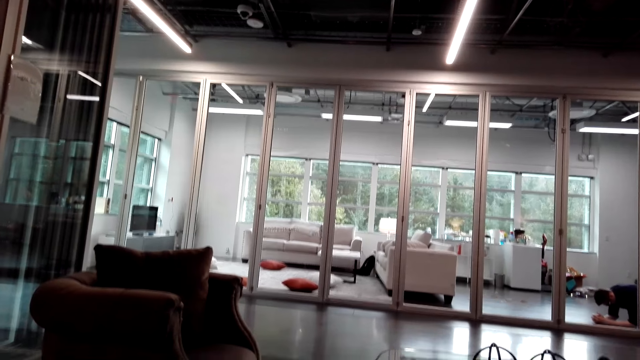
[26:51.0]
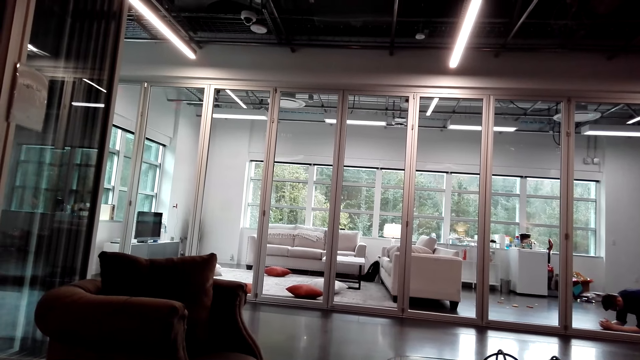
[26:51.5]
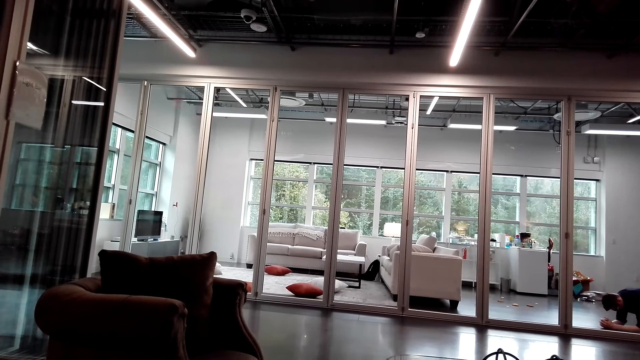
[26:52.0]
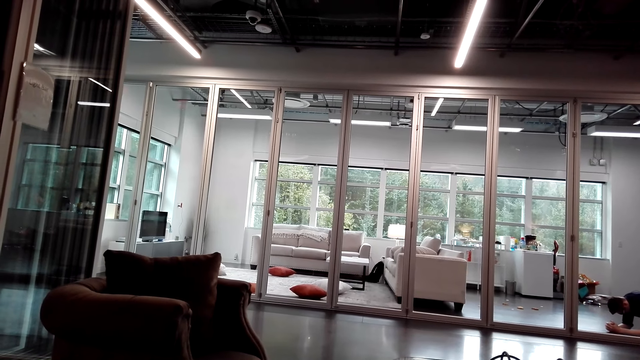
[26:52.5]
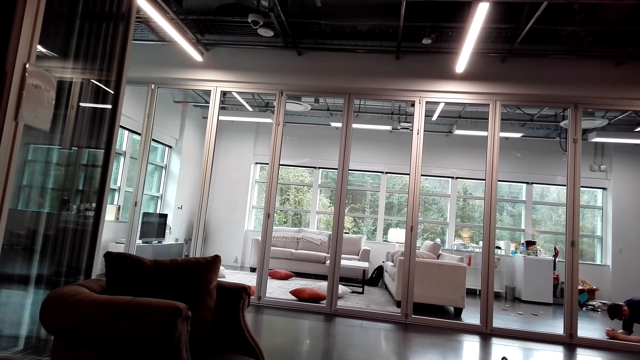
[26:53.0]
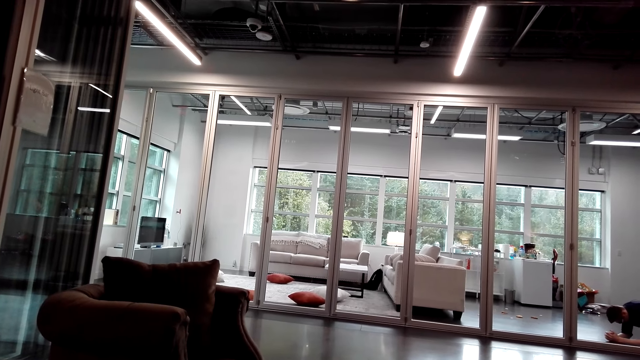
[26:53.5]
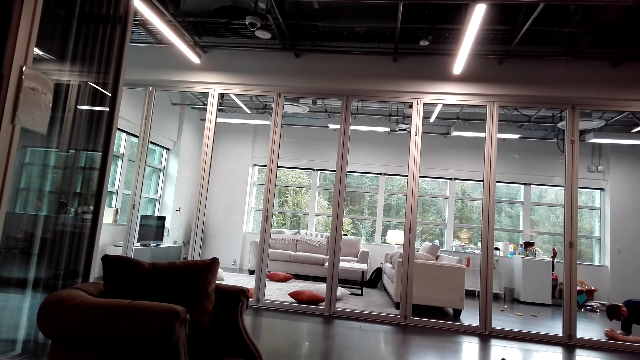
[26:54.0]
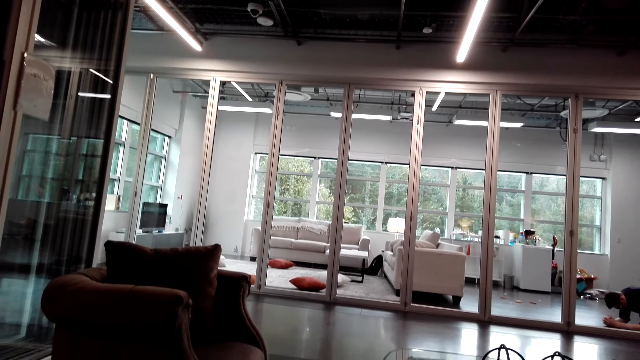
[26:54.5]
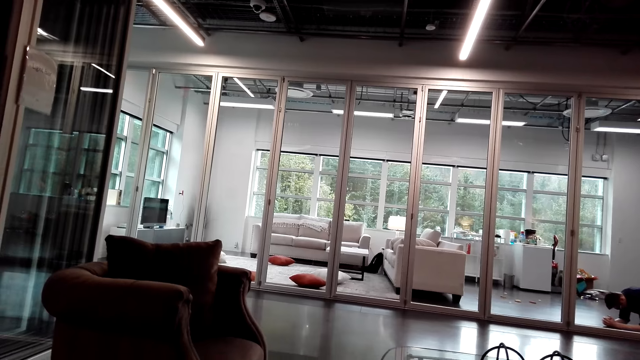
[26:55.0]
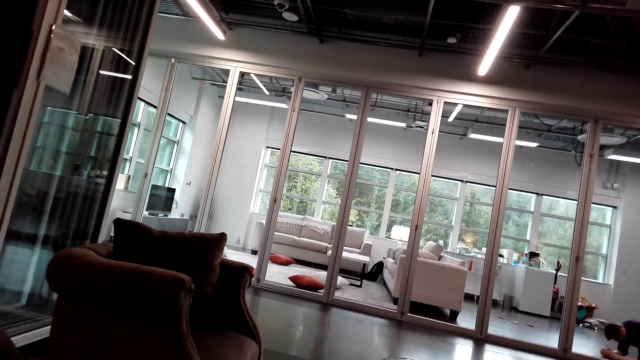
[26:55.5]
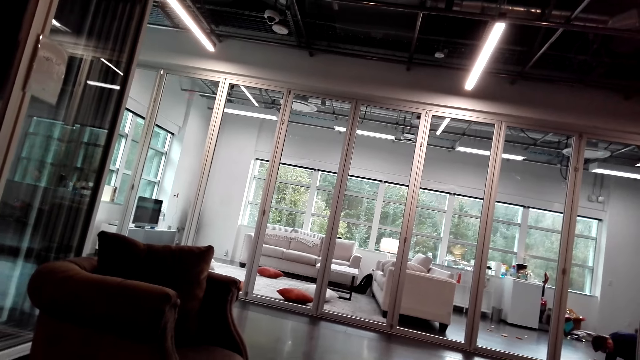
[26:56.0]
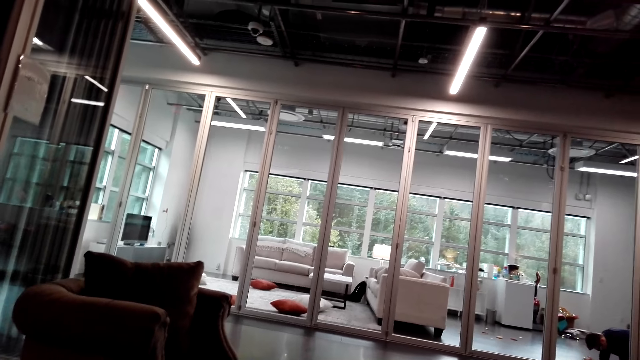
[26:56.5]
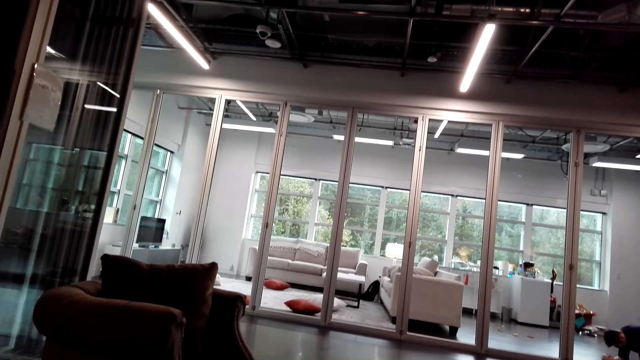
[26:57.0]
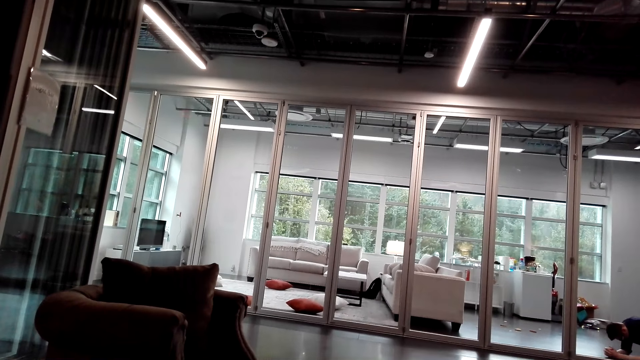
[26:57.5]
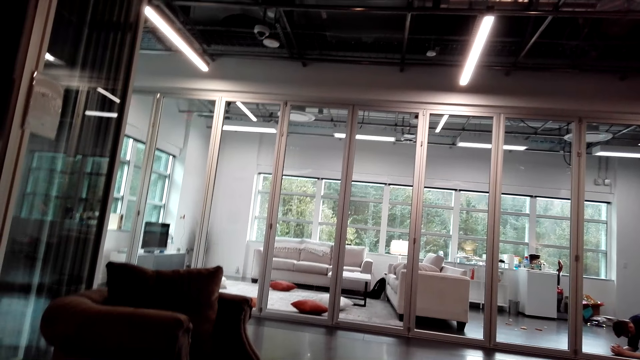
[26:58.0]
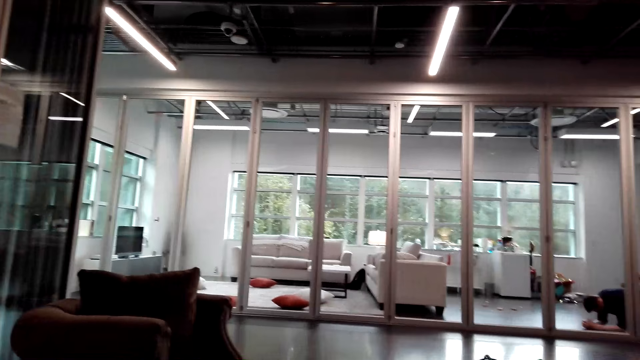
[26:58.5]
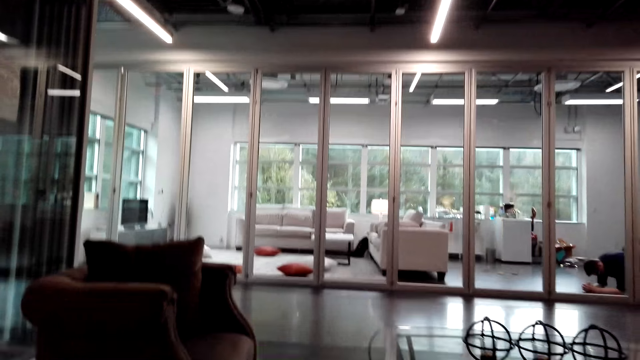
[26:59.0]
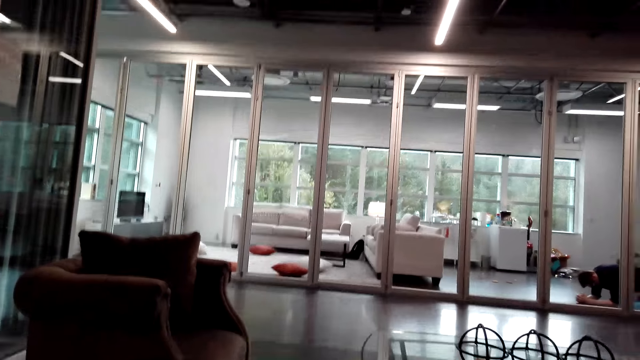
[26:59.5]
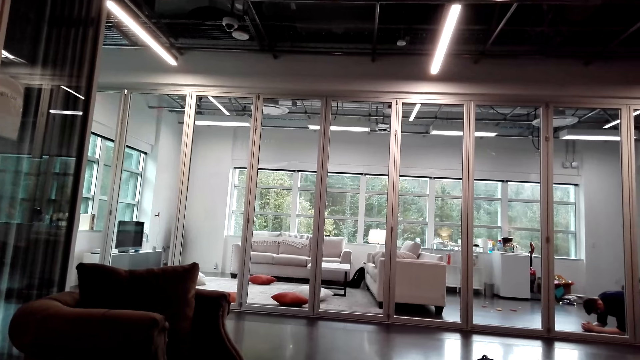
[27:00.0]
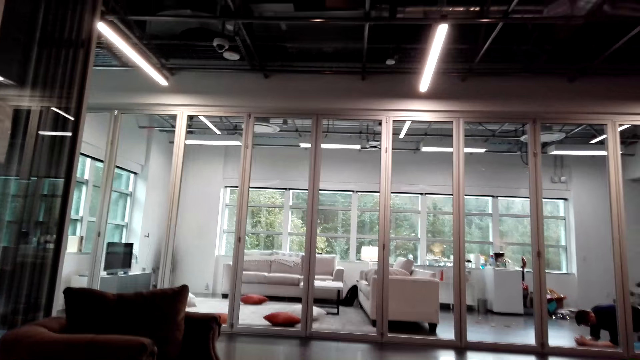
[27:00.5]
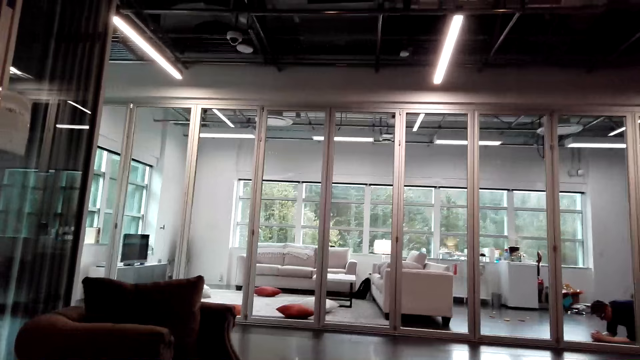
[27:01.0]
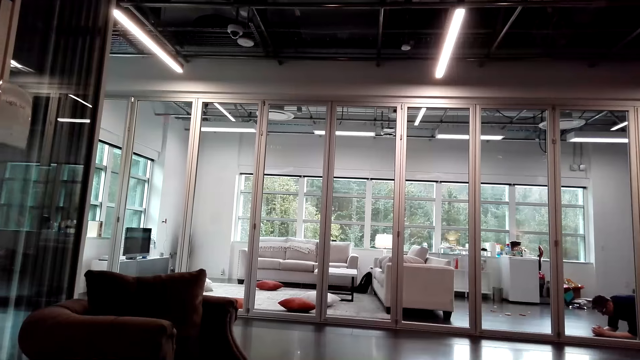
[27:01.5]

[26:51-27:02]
A person talks with the camera wearer. The camera wearer talks with the person through the phone. They laugh.

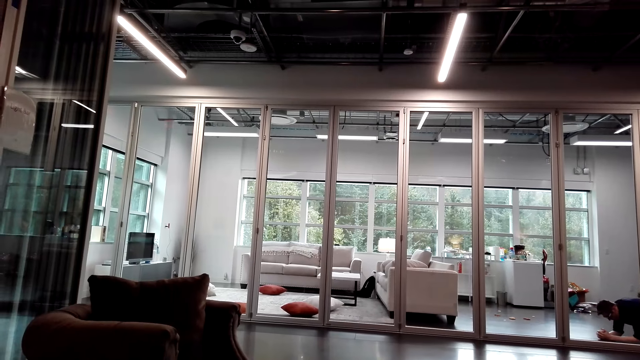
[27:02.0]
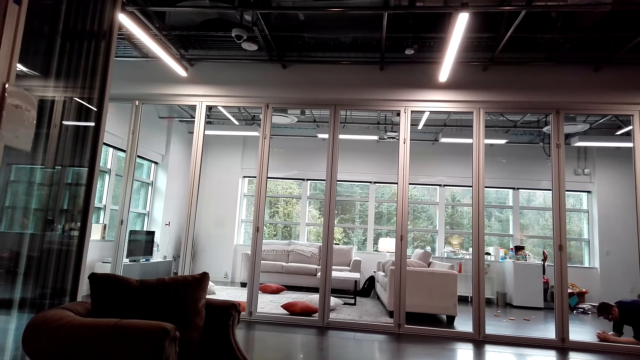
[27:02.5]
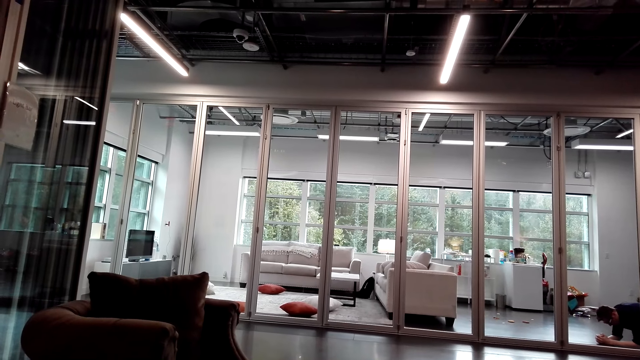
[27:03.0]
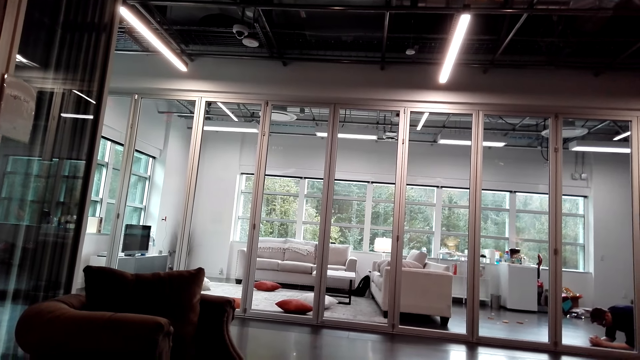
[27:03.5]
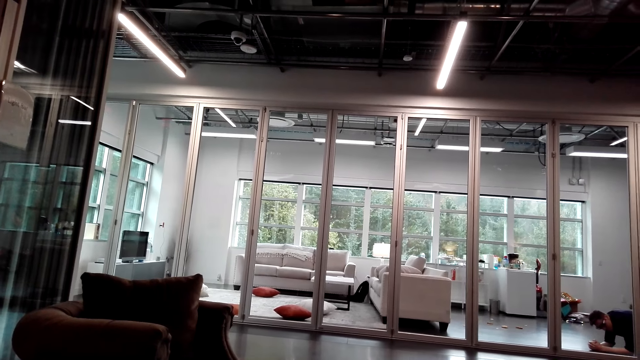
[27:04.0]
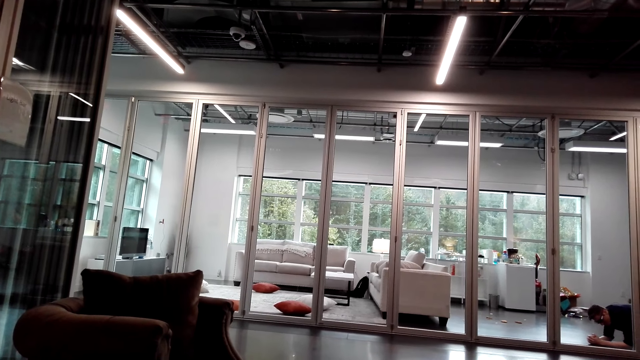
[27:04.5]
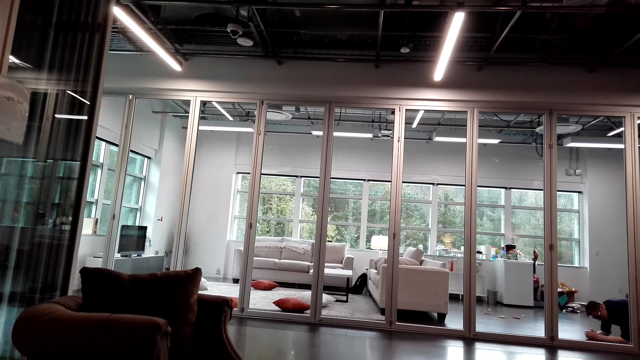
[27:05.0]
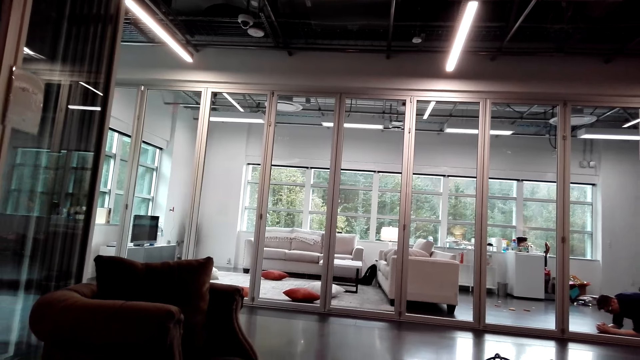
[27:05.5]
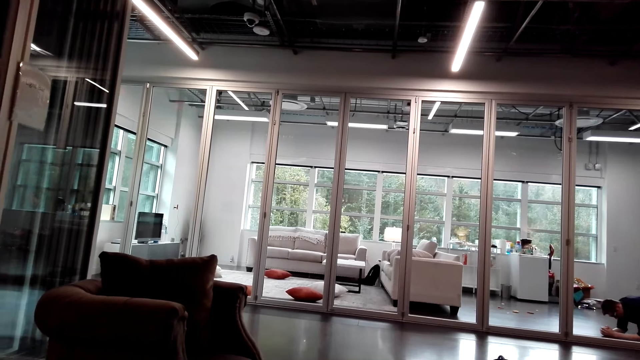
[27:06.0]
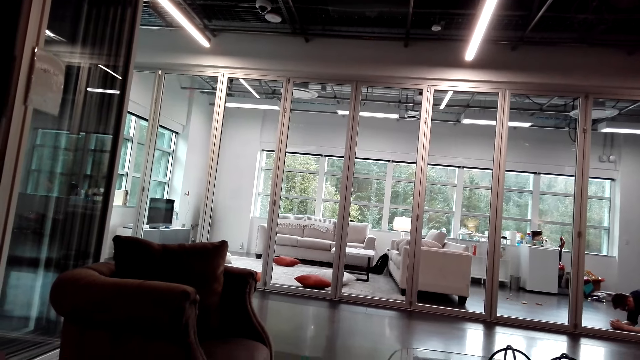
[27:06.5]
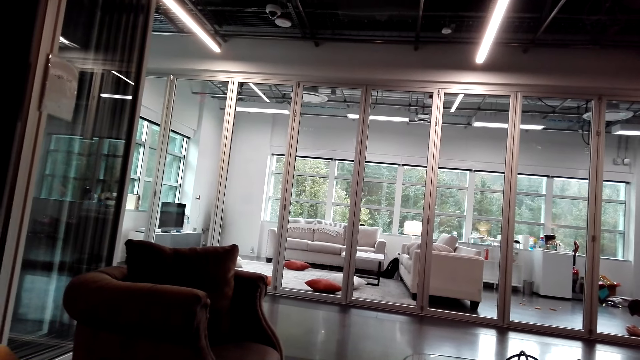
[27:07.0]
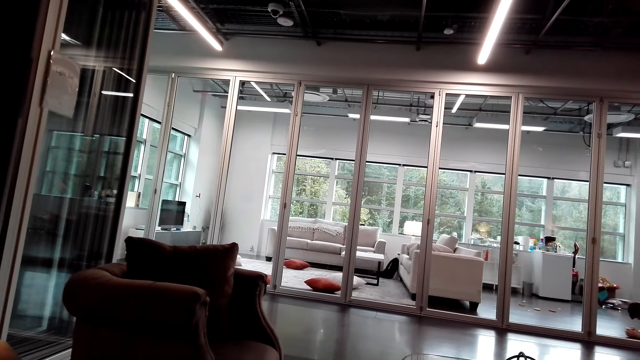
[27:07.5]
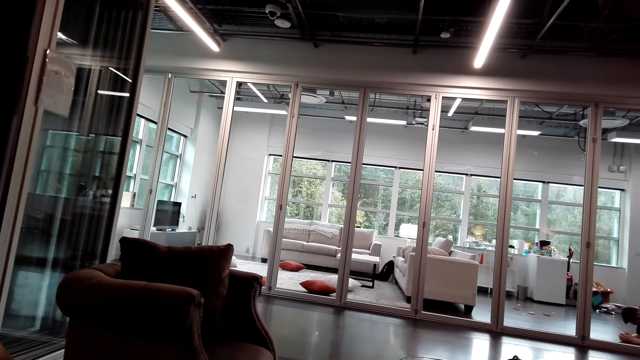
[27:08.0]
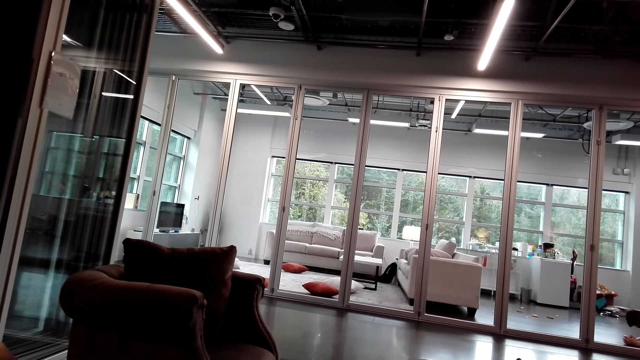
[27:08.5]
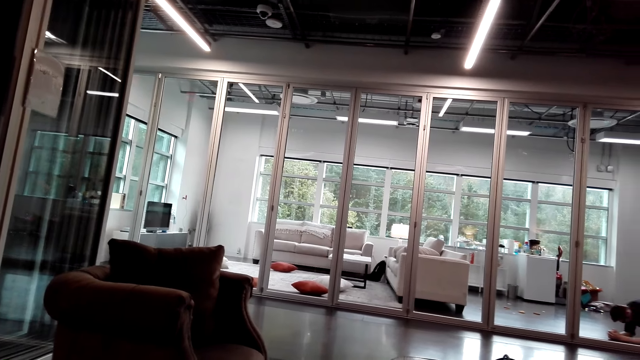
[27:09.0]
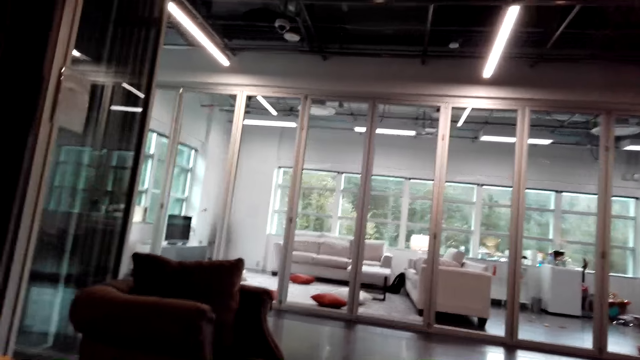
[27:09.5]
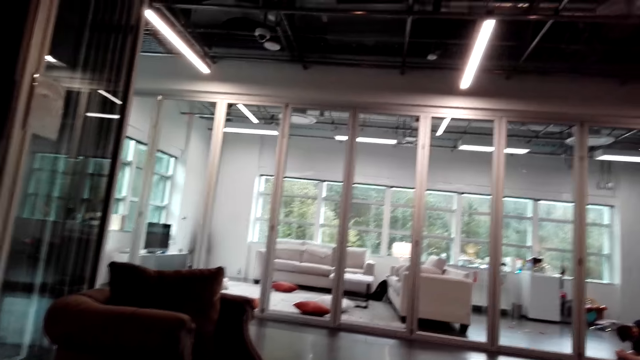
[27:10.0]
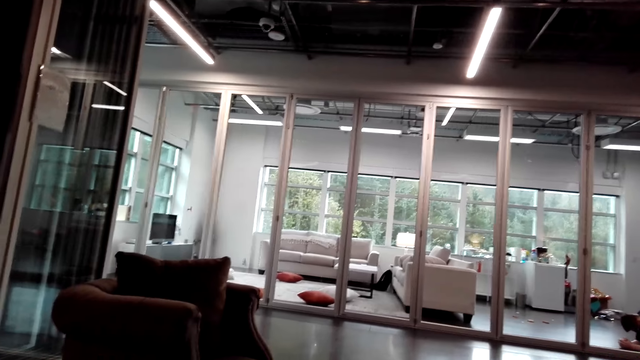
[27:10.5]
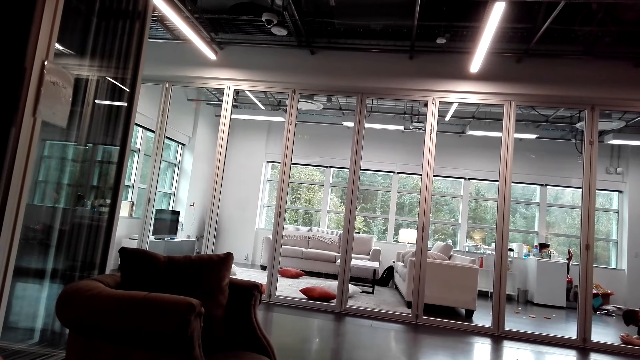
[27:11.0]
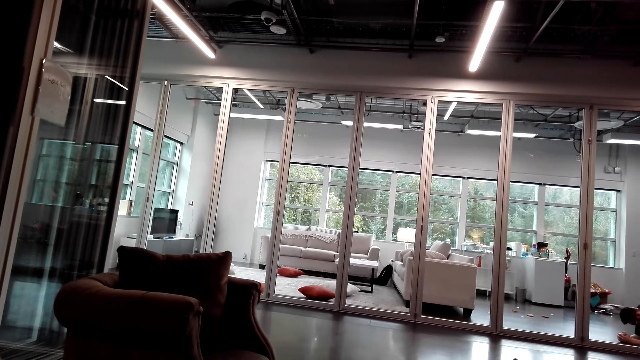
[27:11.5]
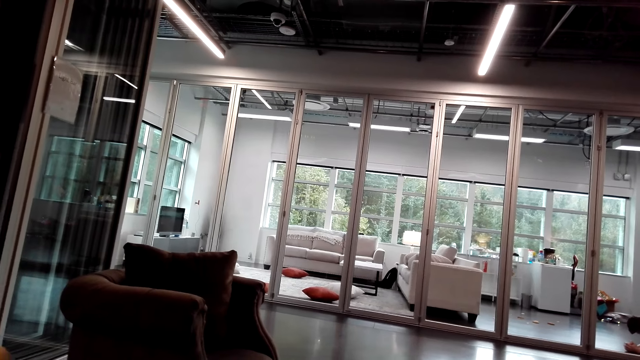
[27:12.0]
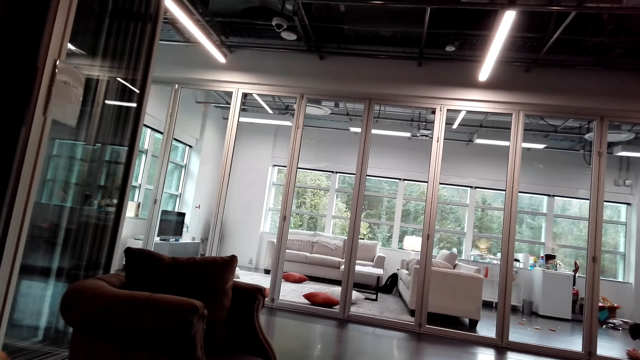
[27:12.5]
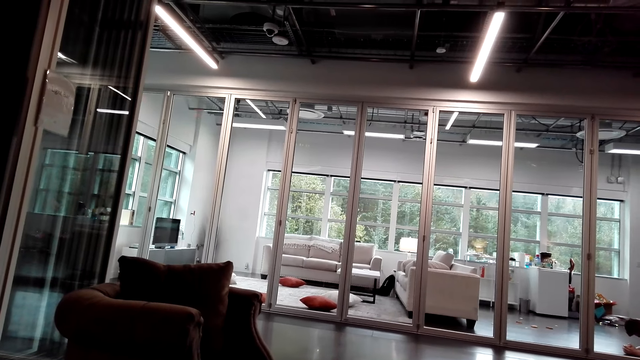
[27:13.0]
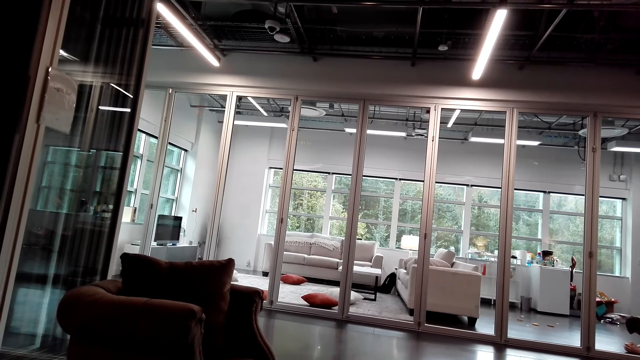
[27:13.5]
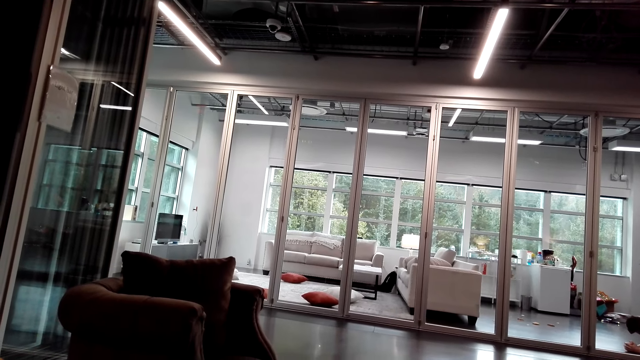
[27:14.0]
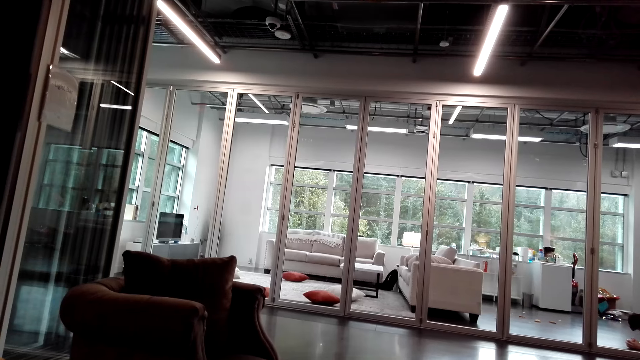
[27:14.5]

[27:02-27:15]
A person talks with the camera wearer. The camera wearer talks with the person through the phone. The person talks with the camera wearer. The camera wearer talks with the person through the phone.
